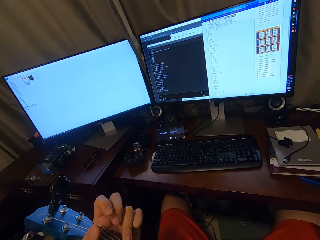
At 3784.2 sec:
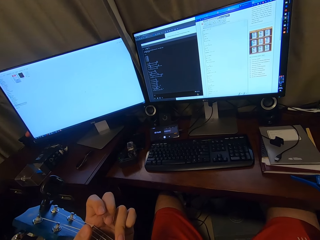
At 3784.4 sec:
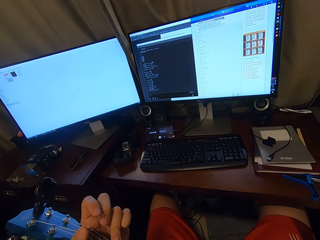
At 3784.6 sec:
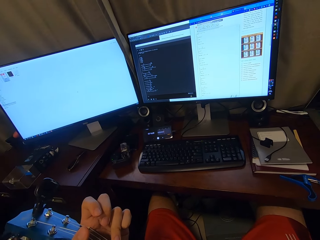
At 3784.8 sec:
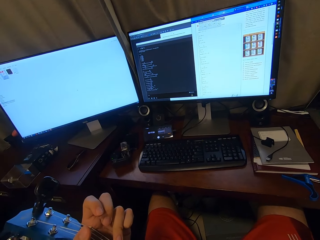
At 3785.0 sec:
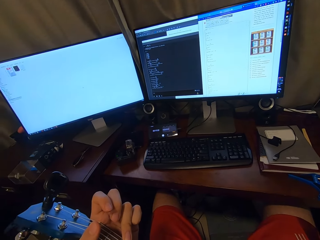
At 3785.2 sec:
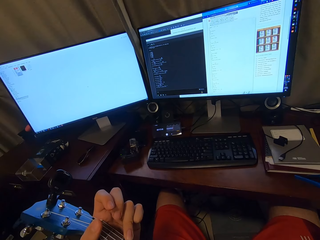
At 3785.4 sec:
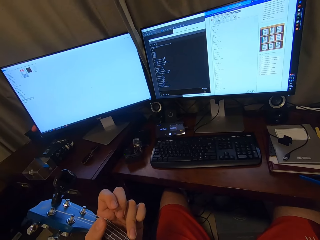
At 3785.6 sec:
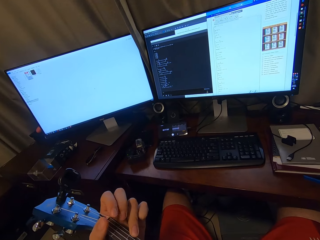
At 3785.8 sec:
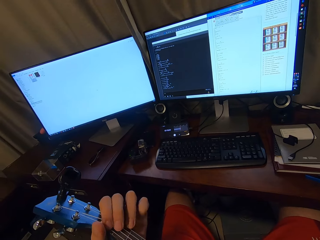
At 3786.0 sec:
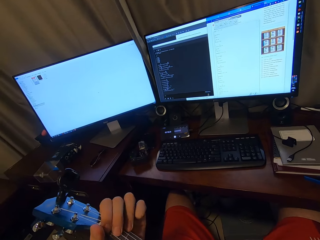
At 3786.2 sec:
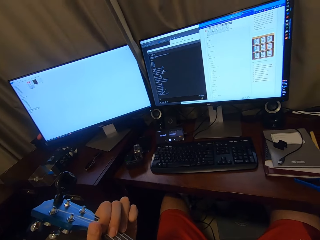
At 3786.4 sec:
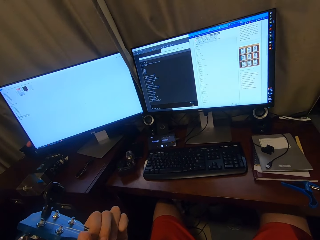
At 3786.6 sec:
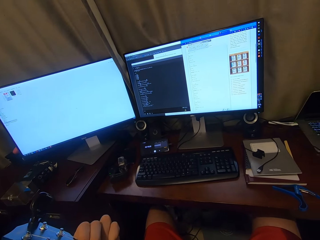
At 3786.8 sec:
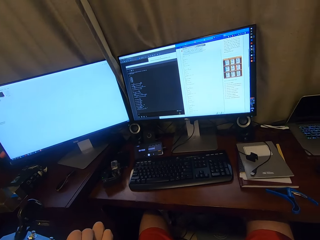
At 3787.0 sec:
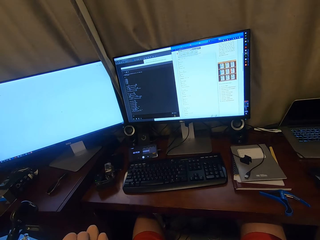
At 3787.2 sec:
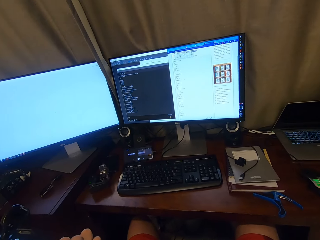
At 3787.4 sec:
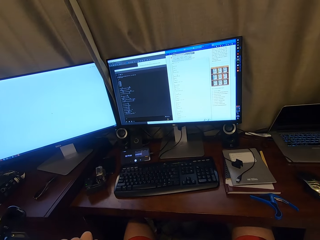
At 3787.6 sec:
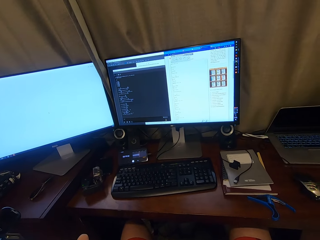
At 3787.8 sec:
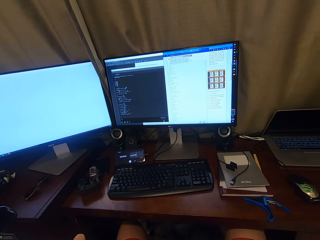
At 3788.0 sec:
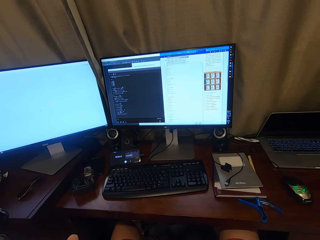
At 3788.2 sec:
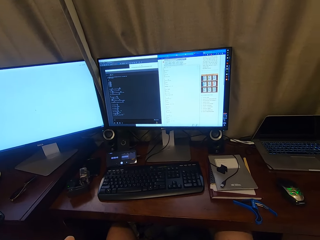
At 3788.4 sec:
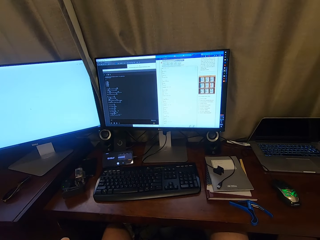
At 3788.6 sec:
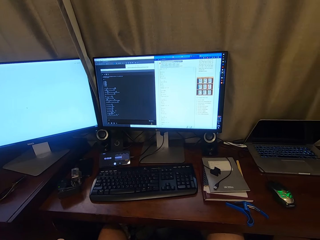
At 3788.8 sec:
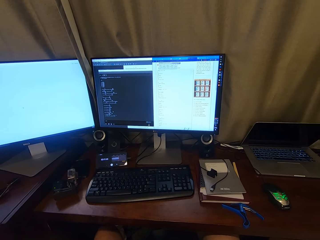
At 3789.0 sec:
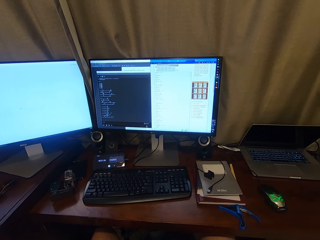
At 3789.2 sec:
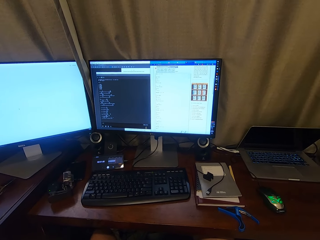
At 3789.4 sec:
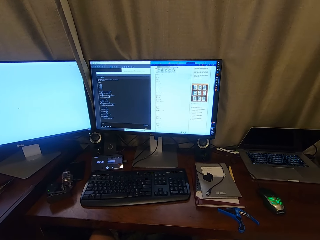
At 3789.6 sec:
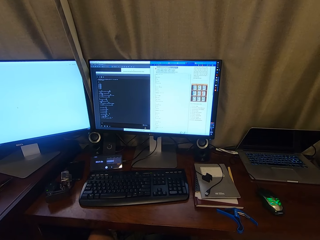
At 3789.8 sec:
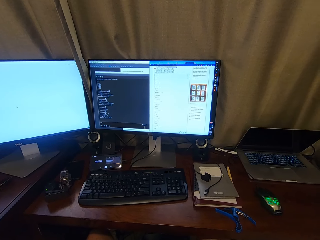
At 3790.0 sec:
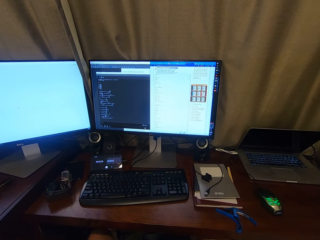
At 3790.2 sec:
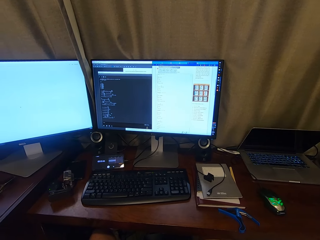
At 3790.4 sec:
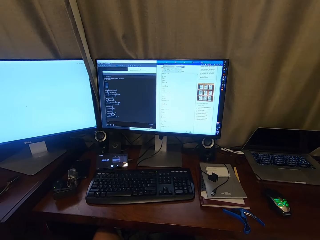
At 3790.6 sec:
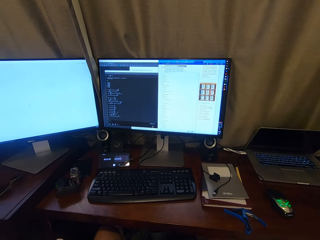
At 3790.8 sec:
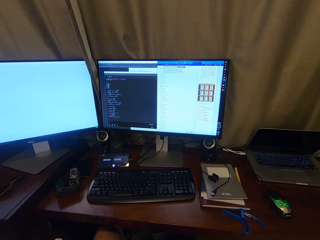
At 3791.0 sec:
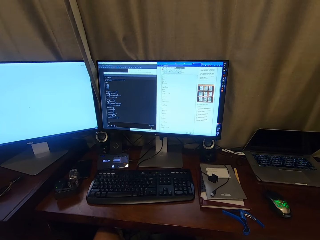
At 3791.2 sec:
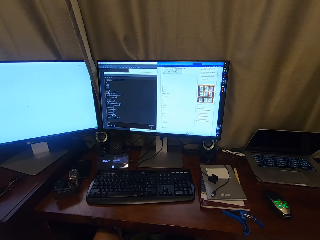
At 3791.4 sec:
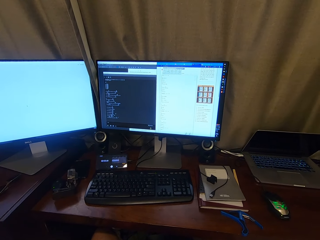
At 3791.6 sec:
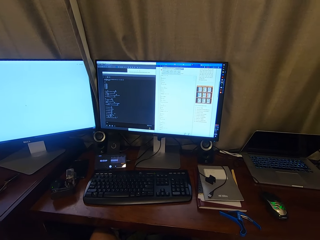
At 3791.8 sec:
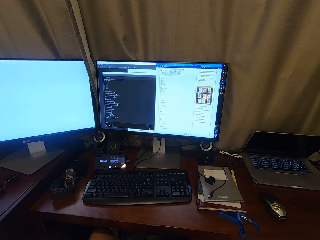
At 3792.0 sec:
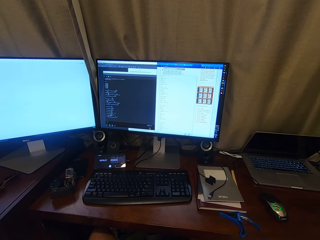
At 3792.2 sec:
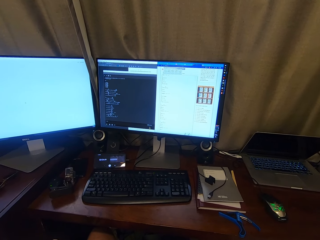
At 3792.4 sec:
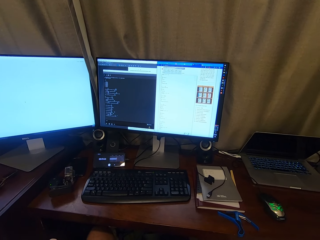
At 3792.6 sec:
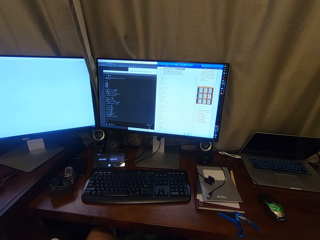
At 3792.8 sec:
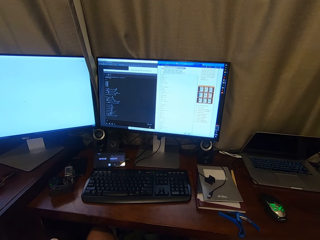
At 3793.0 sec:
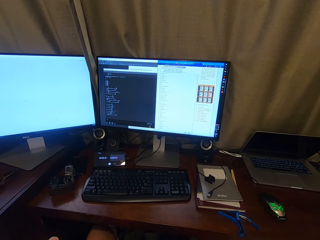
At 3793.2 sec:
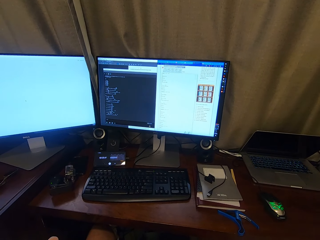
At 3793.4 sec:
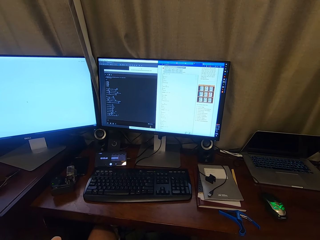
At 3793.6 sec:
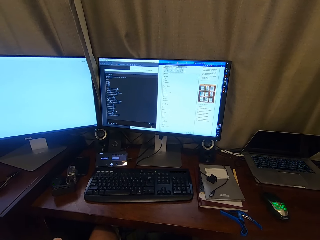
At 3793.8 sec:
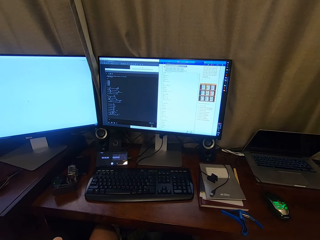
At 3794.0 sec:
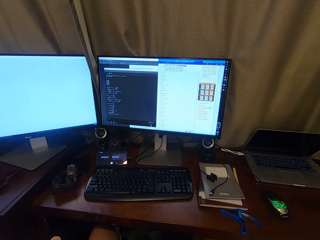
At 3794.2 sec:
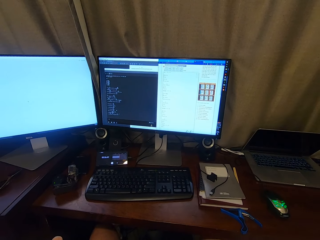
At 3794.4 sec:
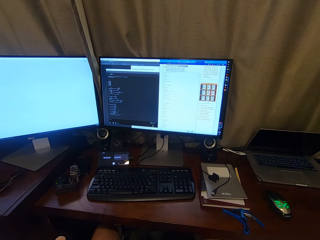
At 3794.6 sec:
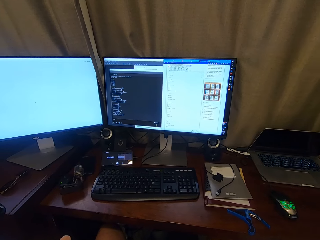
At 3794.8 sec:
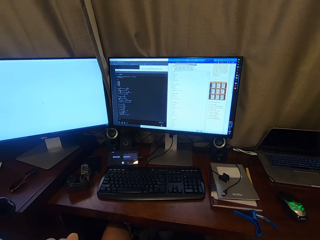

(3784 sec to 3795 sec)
The camera wearer sings.

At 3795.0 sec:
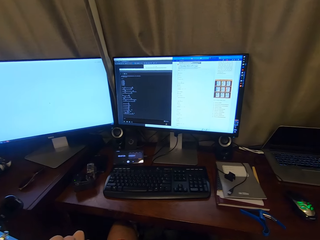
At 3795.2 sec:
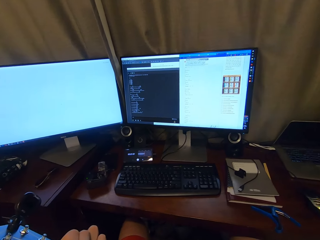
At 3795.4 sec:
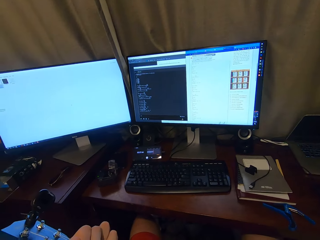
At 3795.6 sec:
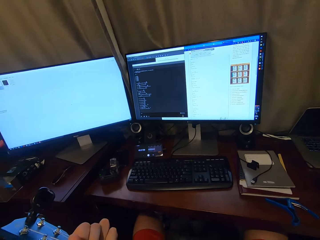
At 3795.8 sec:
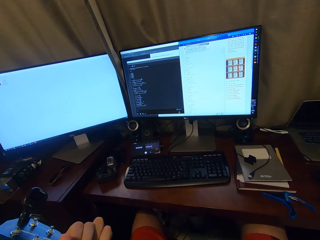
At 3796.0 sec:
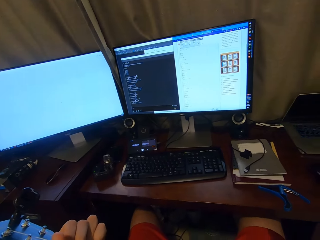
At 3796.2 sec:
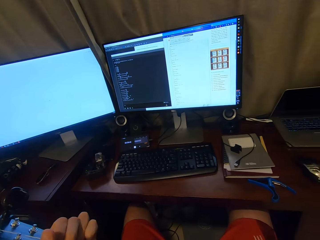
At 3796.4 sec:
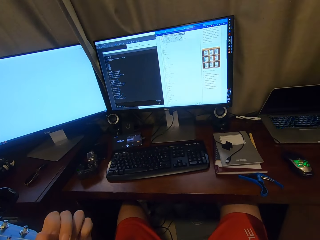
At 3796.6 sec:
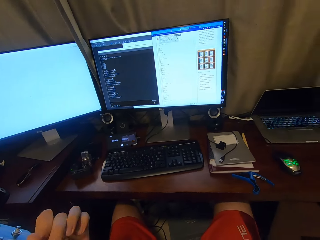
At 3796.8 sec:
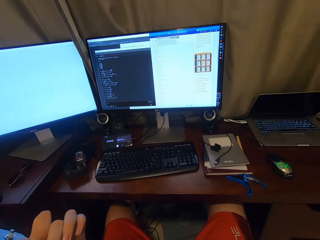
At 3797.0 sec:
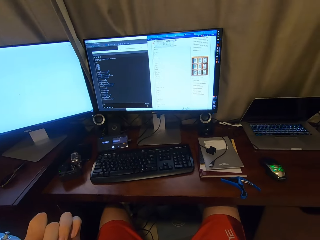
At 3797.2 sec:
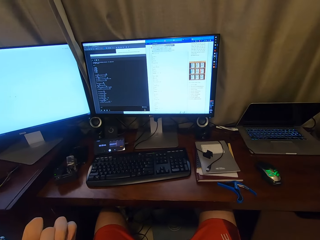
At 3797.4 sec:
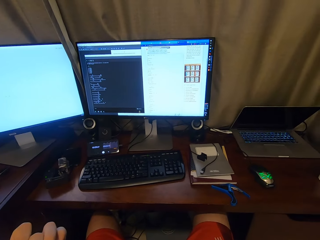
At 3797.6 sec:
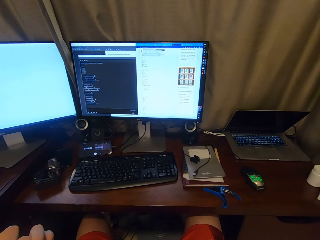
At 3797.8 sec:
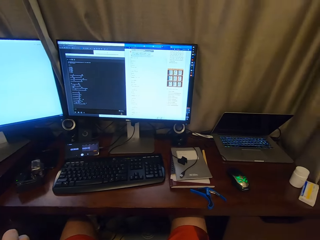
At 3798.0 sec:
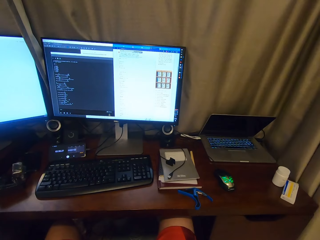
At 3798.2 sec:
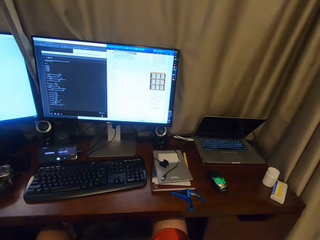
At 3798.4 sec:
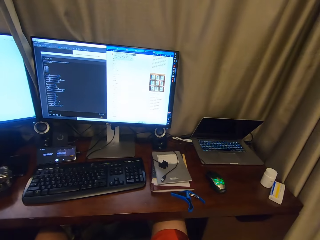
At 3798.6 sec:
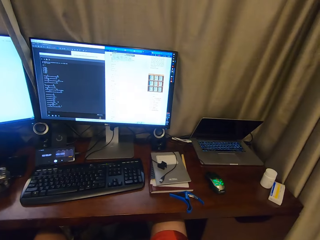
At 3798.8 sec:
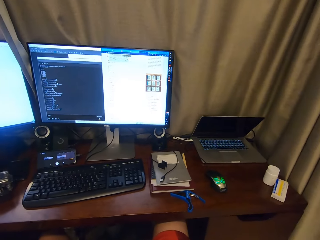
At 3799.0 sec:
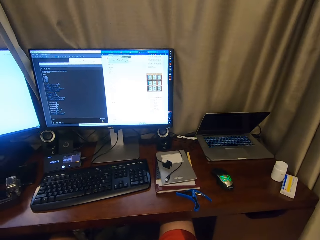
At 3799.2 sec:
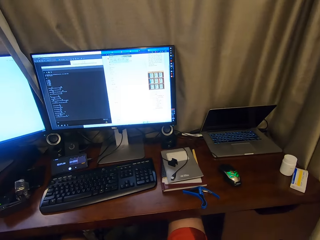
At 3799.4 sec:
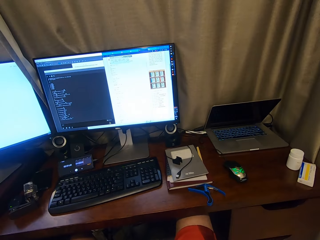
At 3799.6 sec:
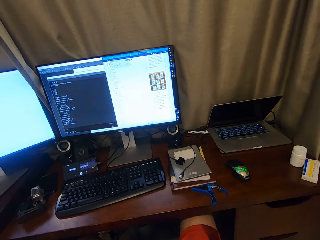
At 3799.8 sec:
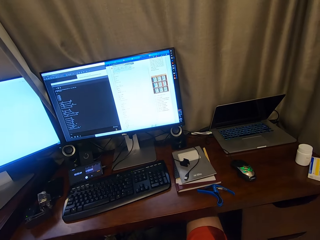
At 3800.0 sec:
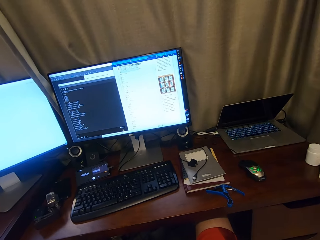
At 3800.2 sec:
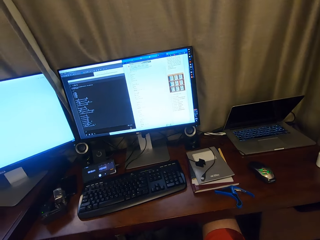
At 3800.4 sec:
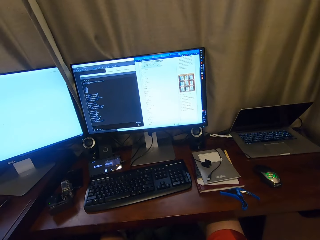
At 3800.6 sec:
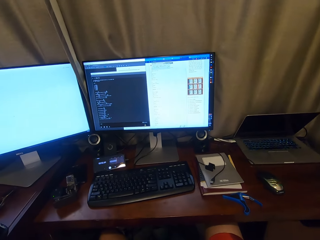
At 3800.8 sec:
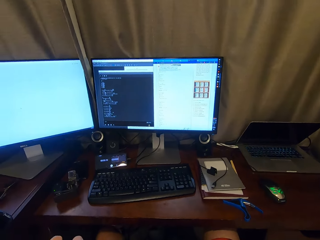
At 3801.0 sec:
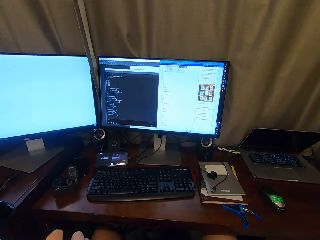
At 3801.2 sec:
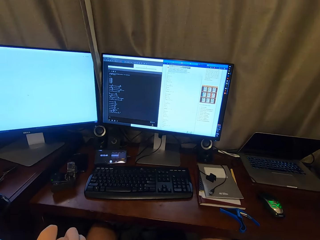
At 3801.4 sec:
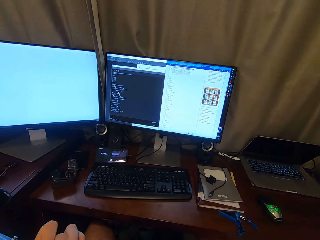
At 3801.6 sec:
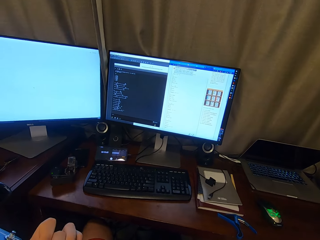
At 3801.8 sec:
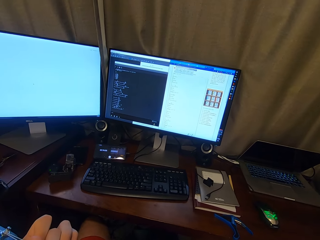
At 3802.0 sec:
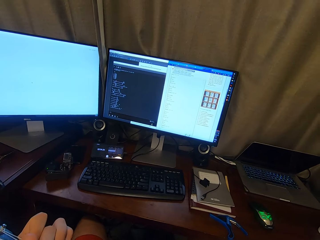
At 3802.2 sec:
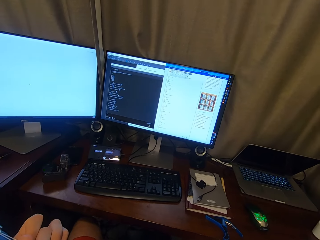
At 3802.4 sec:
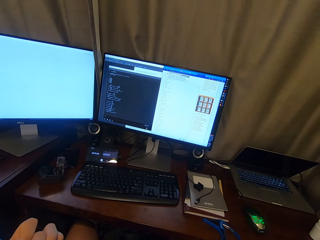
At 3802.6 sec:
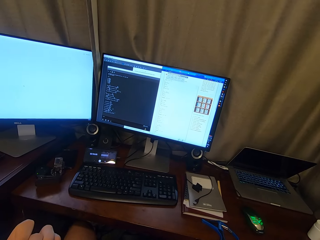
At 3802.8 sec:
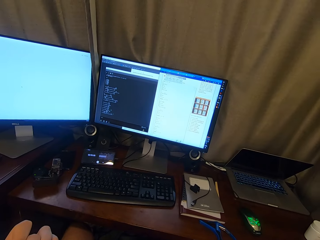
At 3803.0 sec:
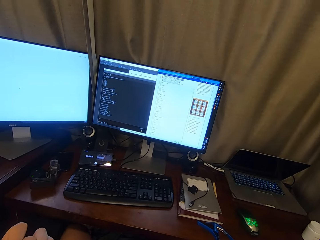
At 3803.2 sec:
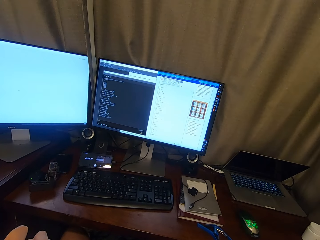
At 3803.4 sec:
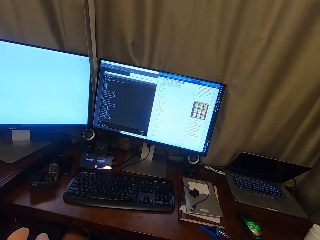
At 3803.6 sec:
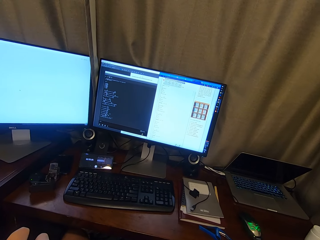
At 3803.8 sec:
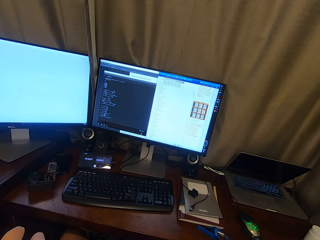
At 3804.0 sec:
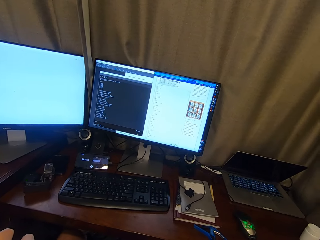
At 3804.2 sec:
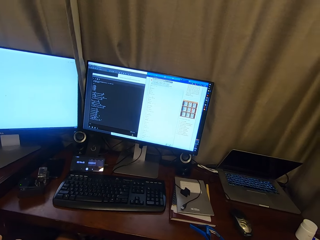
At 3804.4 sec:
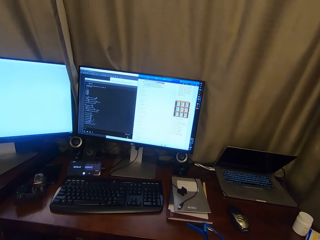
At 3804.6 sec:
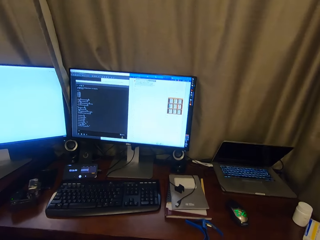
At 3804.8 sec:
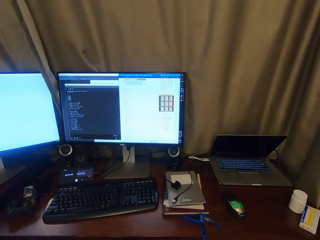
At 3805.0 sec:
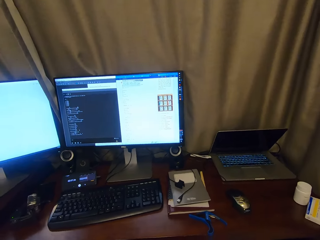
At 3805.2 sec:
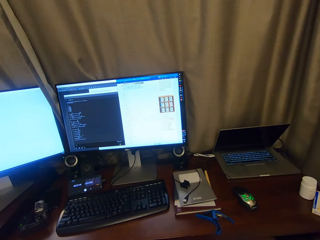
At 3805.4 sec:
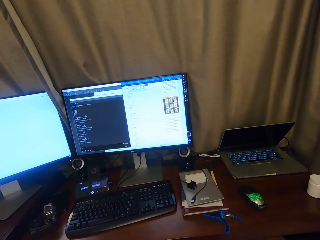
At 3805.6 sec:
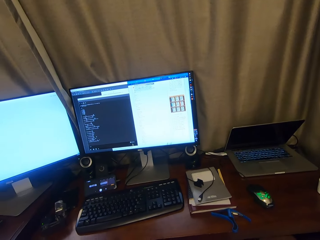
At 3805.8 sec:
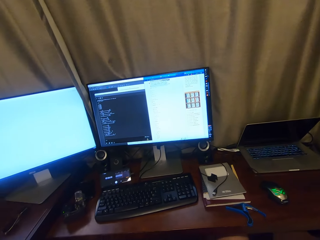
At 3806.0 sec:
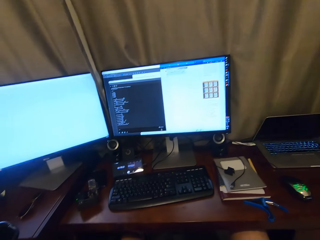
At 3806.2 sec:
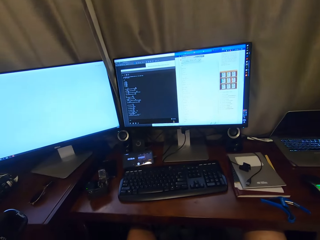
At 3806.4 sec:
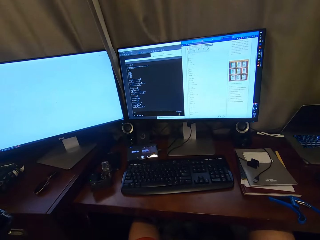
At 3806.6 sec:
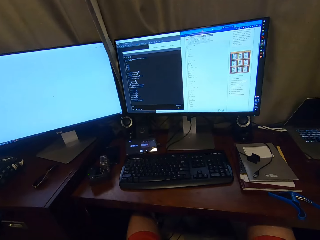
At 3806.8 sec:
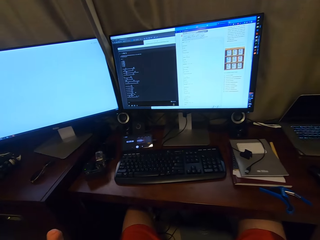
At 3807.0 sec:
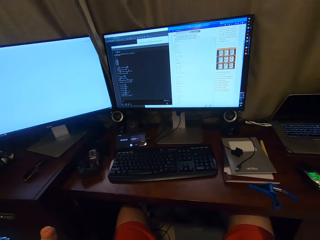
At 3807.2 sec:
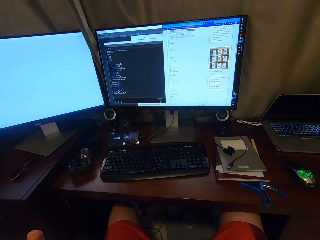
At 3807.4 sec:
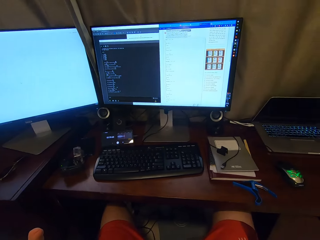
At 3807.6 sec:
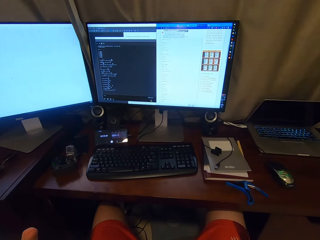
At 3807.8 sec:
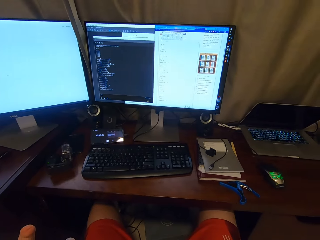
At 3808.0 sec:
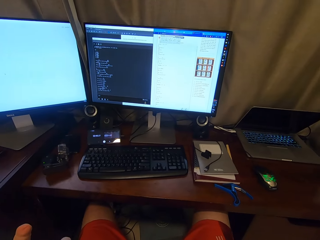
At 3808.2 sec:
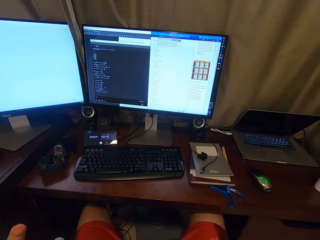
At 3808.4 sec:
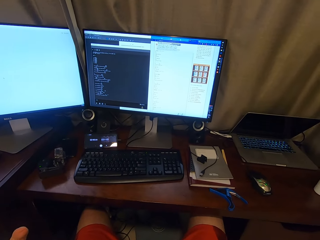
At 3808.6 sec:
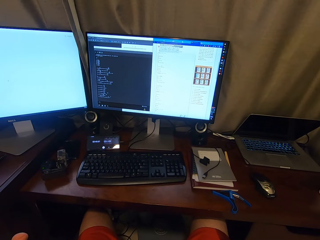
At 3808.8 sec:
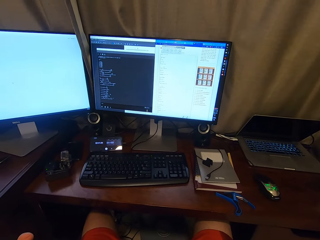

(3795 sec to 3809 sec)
The camera wearer is singing while playing guitar.
